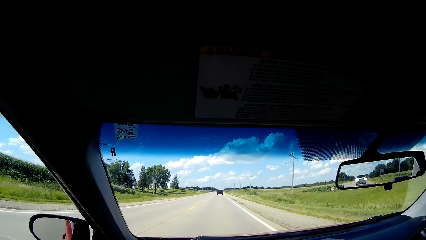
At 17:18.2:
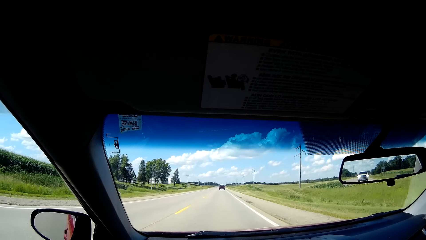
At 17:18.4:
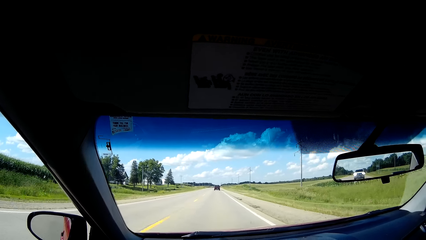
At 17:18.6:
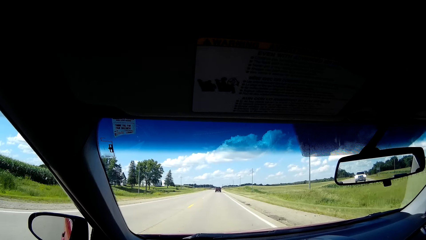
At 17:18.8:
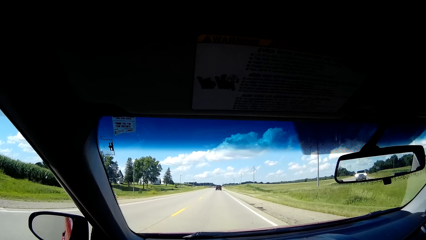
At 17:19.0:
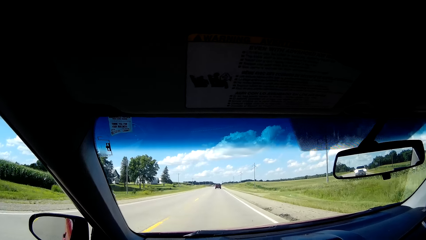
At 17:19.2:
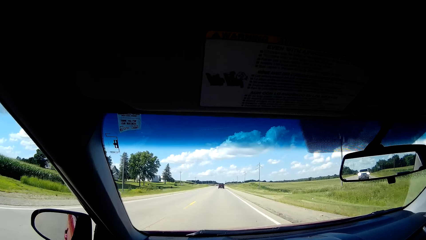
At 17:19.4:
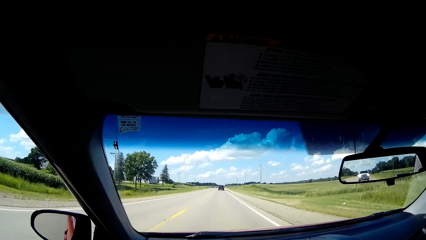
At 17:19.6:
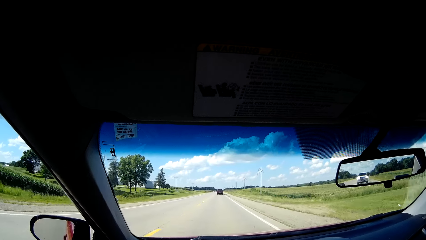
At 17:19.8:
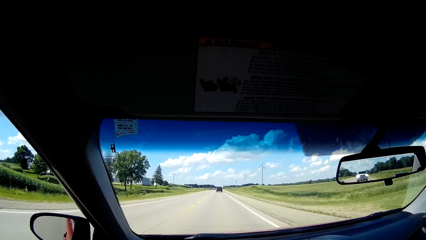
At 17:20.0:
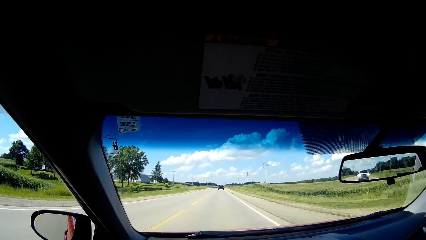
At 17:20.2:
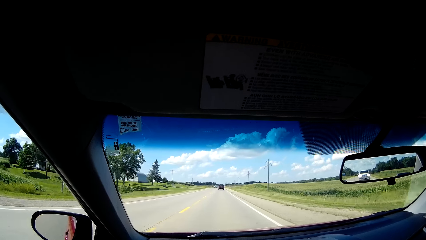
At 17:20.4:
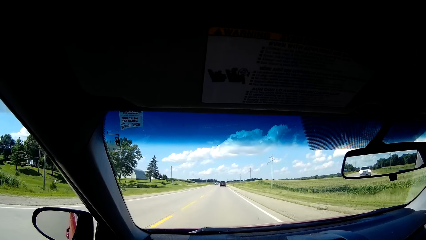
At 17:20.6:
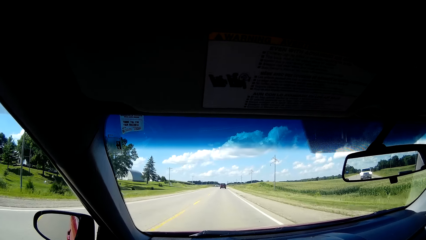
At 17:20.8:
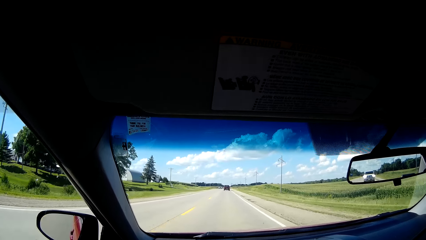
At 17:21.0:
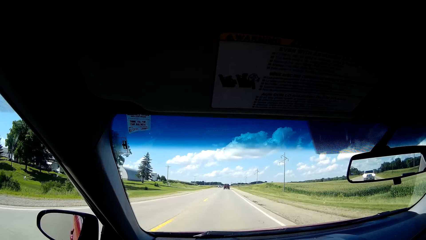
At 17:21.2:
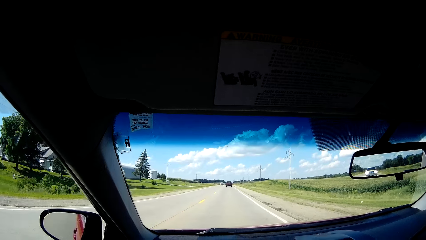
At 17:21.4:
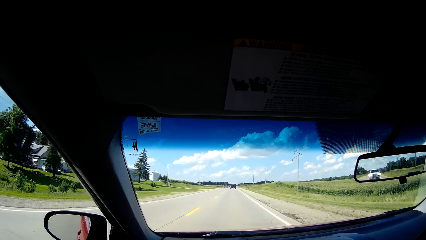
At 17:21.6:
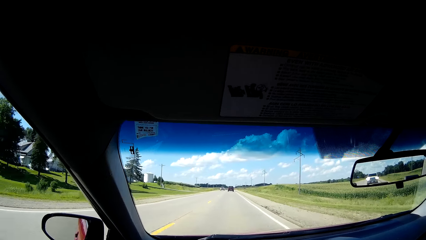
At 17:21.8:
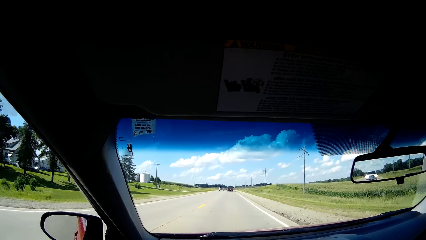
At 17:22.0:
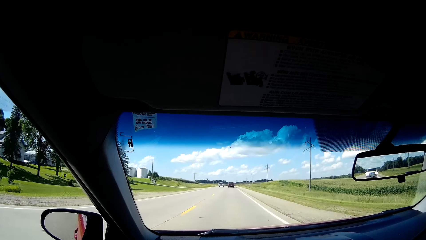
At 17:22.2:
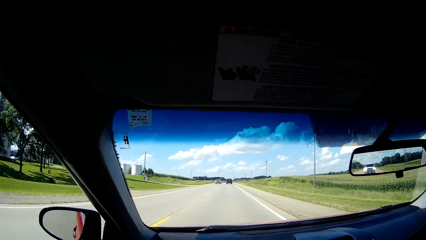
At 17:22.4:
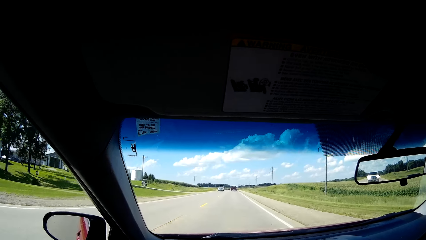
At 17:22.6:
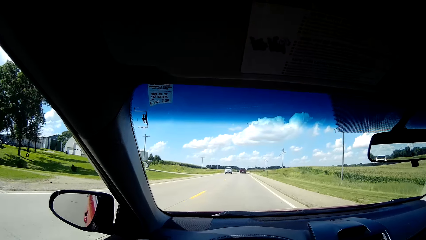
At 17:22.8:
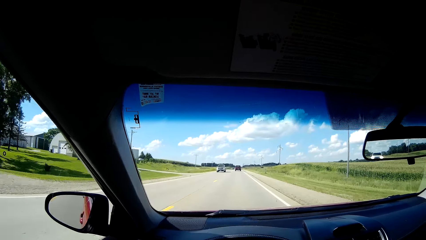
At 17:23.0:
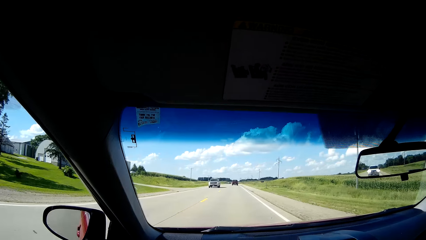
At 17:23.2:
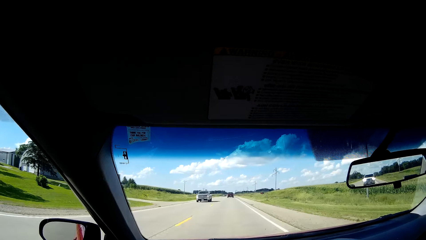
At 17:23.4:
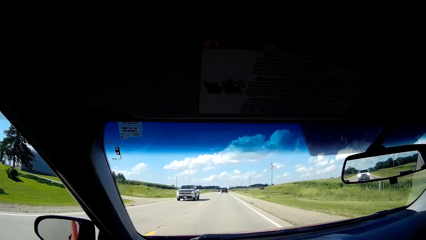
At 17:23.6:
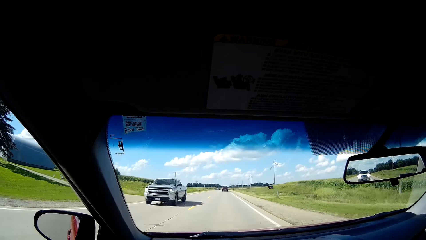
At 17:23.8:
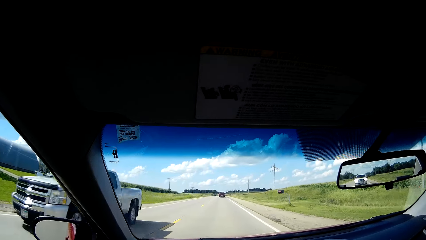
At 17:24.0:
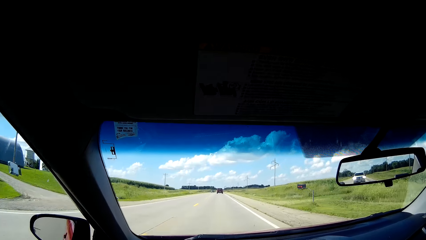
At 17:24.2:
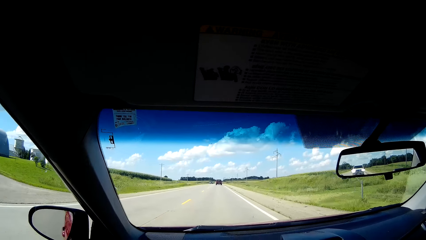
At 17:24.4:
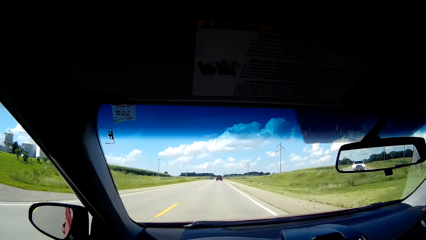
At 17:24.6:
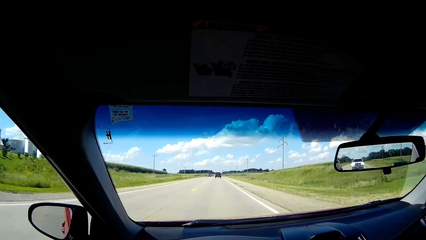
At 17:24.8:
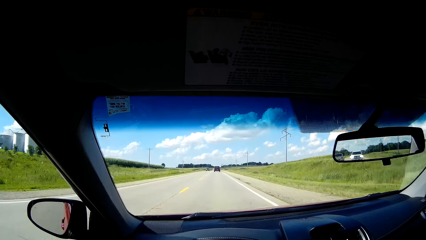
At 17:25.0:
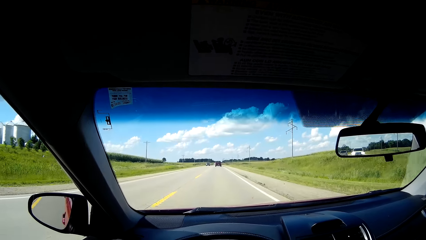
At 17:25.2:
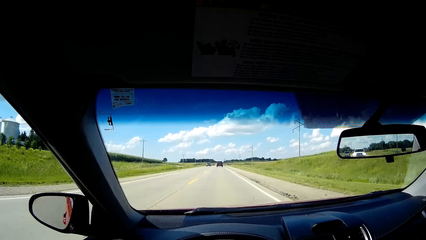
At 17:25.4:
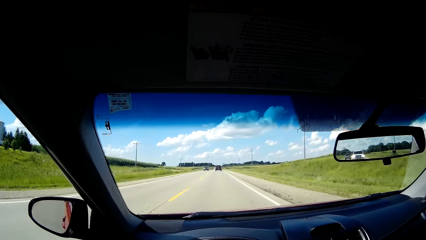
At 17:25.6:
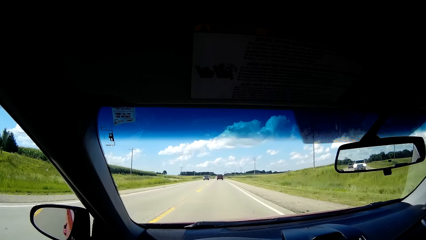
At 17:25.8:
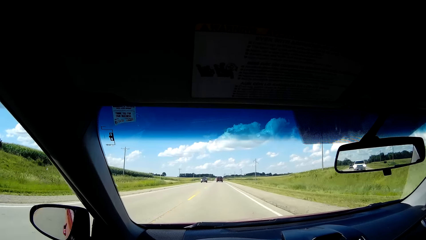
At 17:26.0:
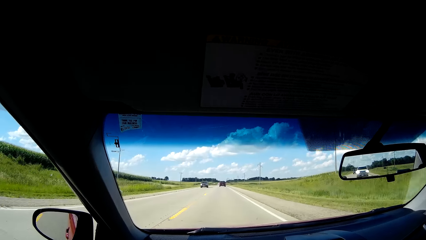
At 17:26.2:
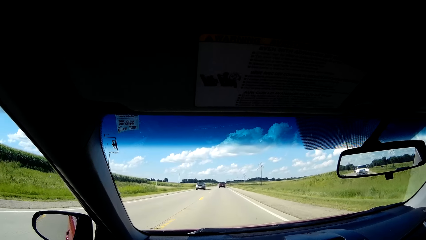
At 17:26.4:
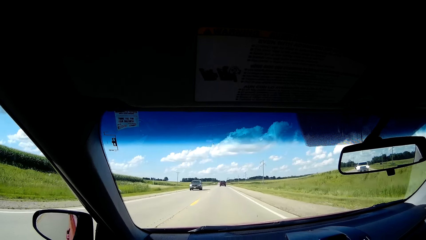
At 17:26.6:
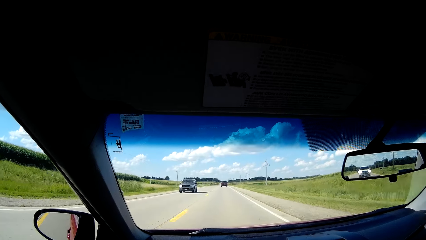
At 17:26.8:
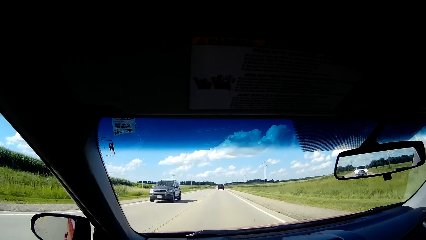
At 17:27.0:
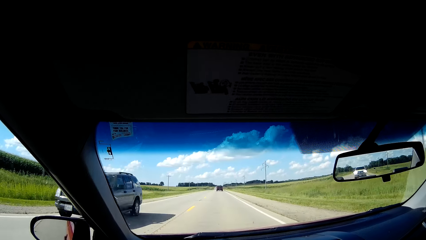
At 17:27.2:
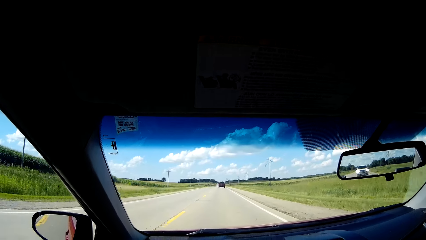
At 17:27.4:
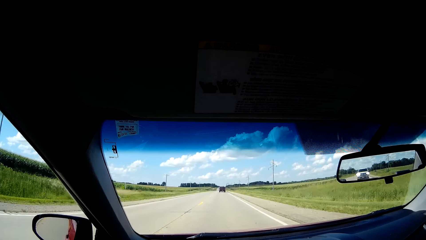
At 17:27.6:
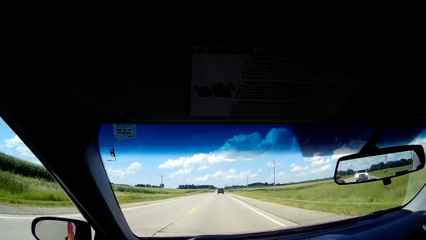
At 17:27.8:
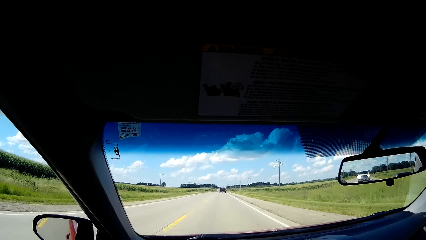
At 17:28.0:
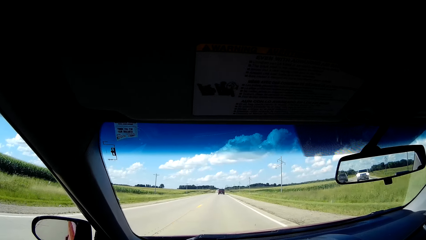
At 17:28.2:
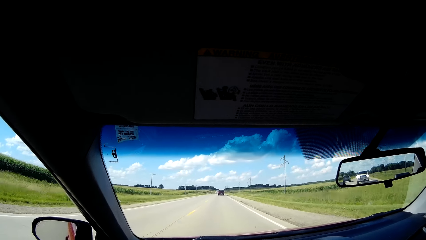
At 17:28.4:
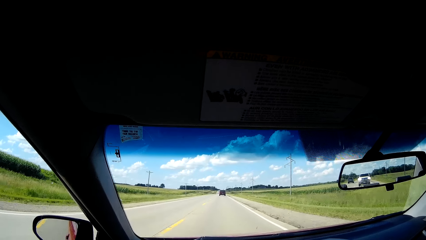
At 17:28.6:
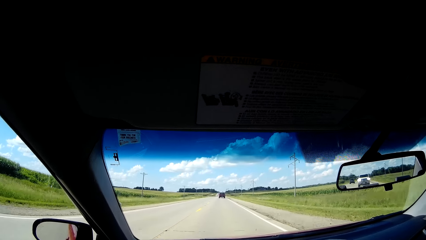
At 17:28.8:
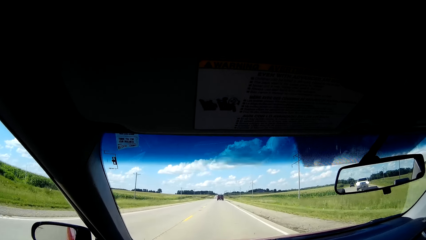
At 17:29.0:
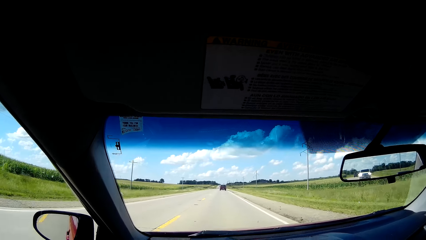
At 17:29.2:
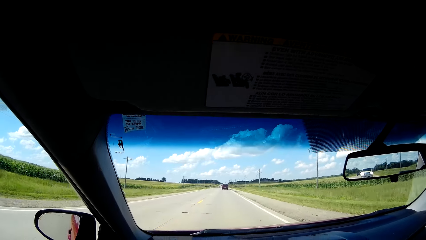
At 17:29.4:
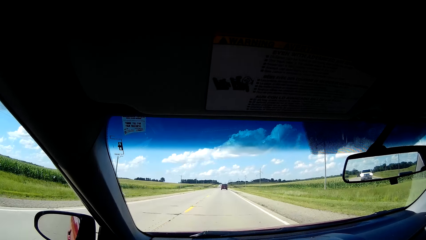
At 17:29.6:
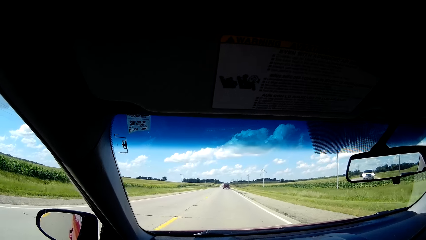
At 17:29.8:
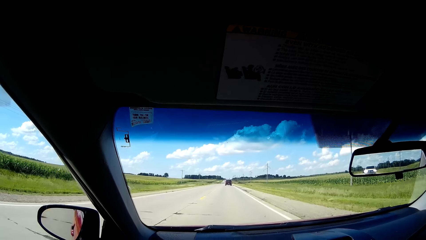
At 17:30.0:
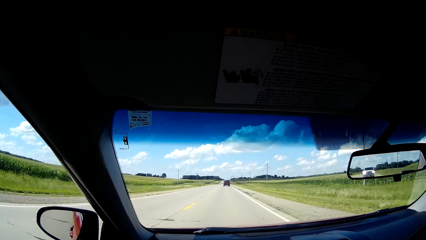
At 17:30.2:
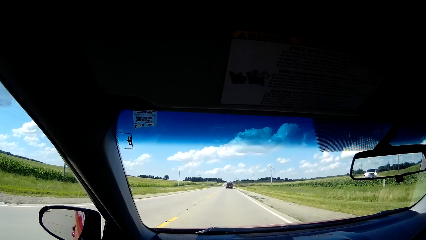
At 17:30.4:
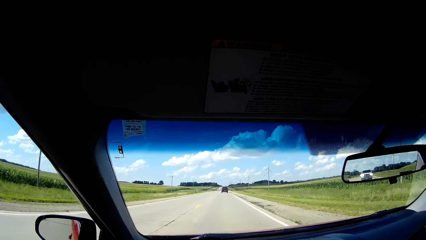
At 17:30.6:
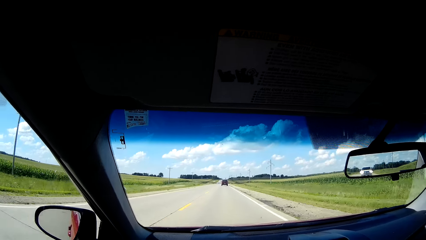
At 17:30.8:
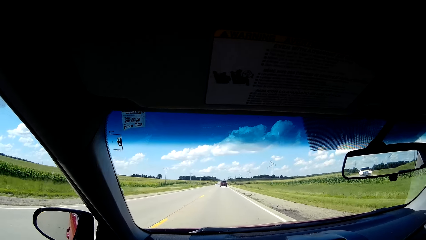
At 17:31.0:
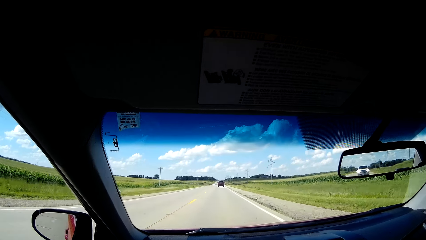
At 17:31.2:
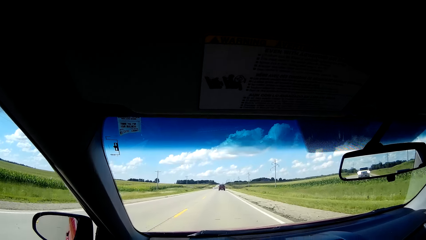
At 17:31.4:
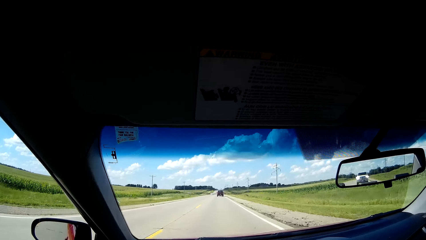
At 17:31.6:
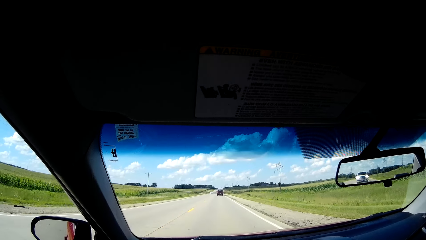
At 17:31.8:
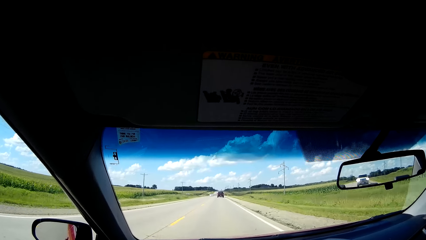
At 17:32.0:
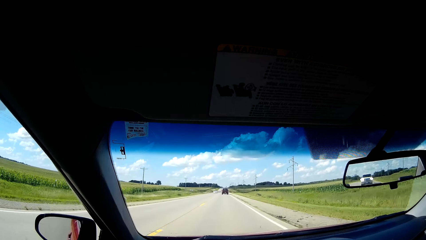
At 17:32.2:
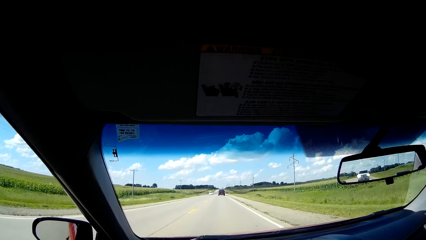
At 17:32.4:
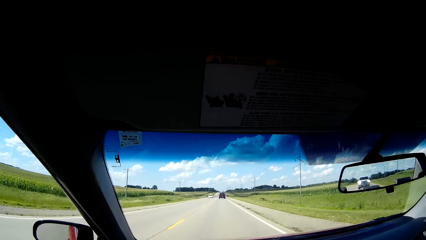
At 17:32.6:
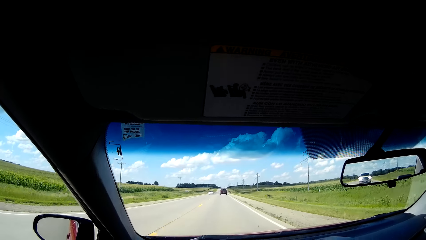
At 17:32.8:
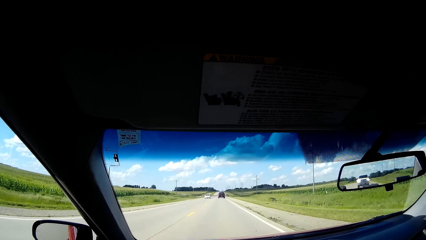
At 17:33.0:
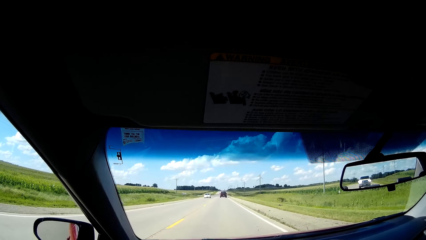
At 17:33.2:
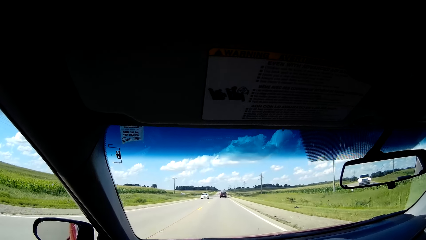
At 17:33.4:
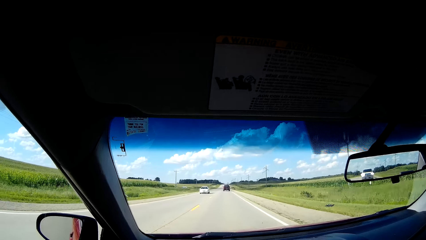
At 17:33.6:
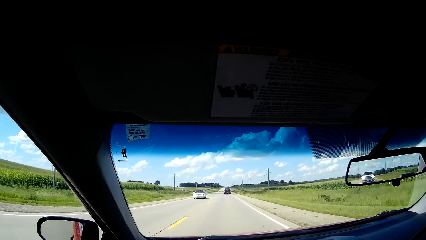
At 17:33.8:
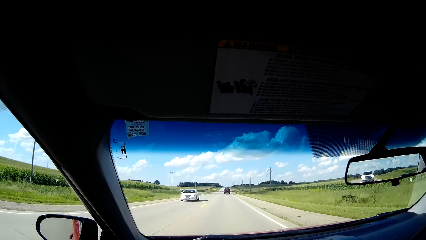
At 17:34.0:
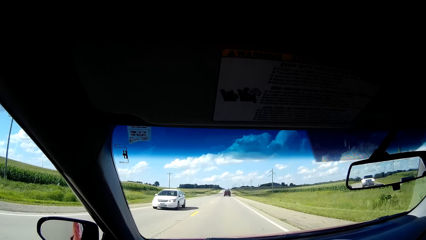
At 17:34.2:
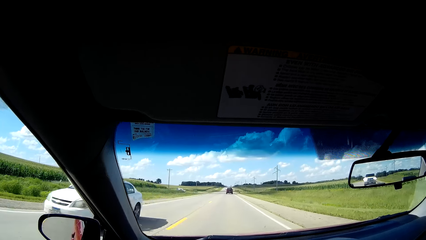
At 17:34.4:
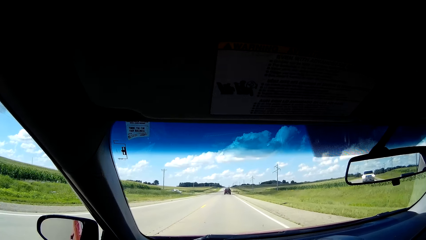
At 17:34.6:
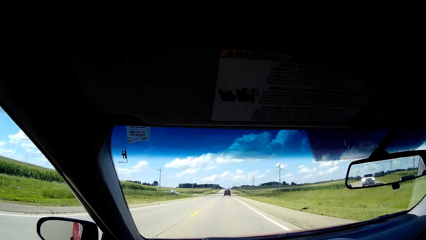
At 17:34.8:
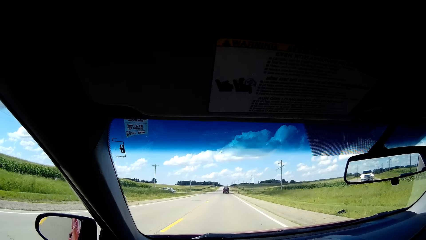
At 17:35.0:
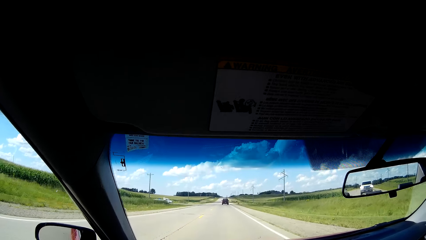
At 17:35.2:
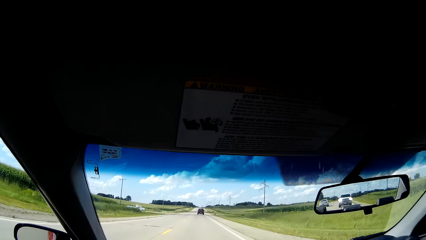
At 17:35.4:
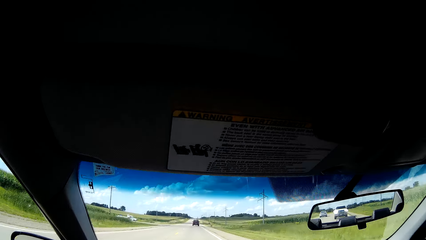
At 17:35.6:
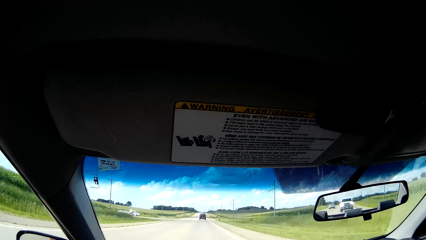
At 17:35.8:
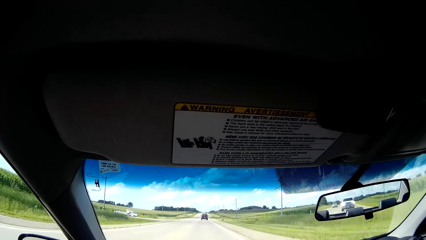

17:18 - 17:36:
The camera wearer drives on the road. They look through the rear view mirror. They look at the pickup on the road. They look at the car on the road. They look through the rear view mirror. They look at the car on the road.
